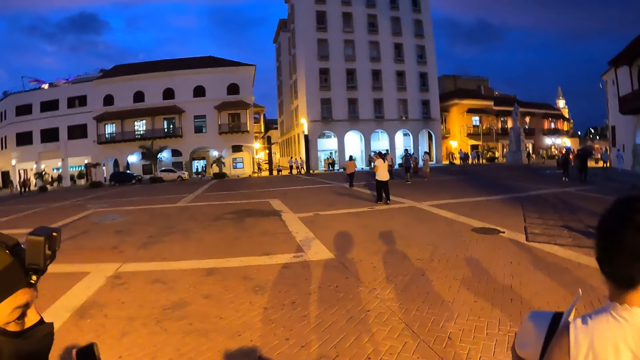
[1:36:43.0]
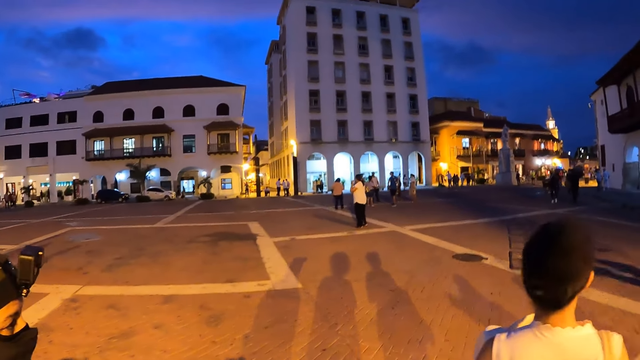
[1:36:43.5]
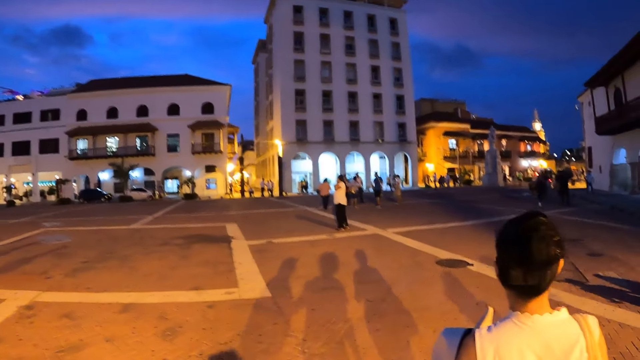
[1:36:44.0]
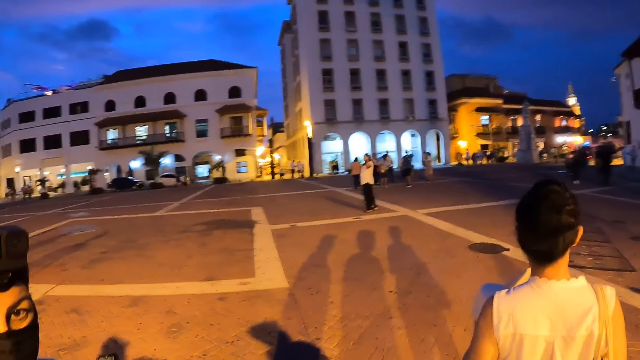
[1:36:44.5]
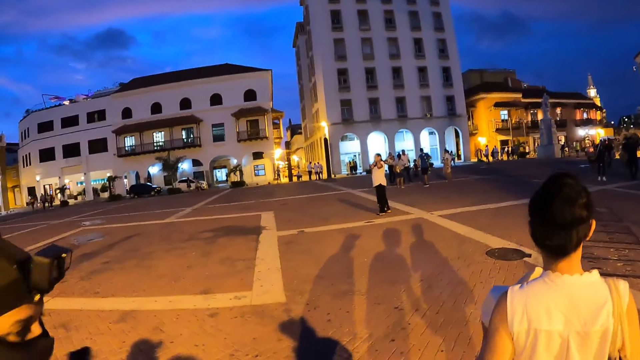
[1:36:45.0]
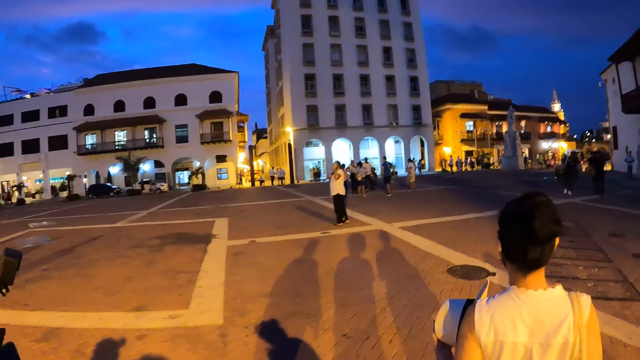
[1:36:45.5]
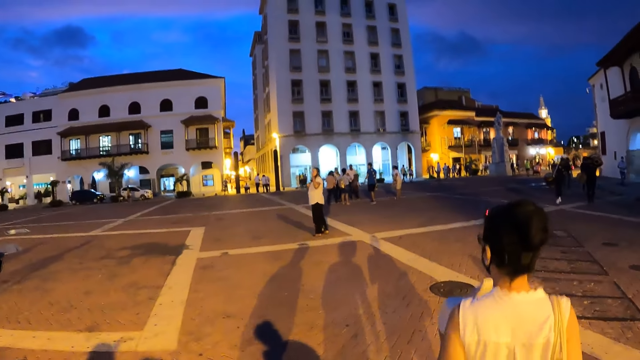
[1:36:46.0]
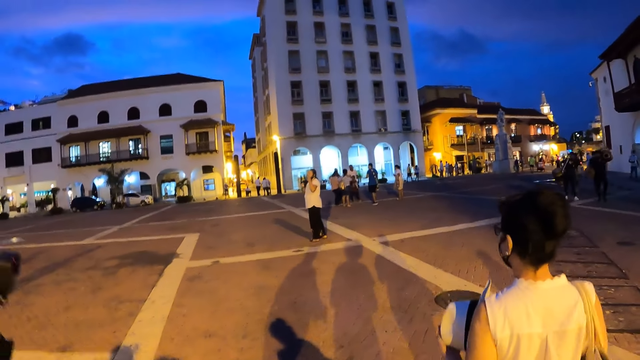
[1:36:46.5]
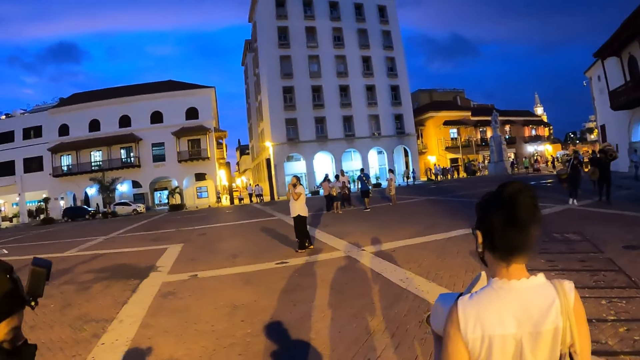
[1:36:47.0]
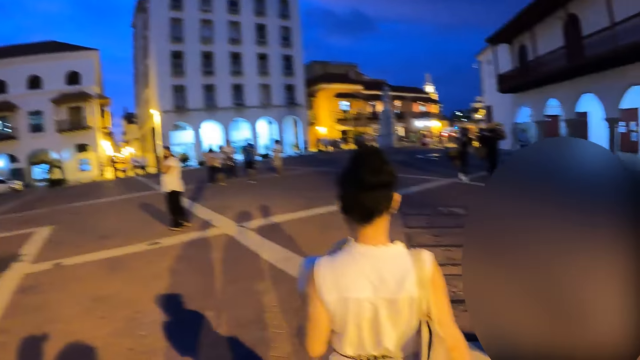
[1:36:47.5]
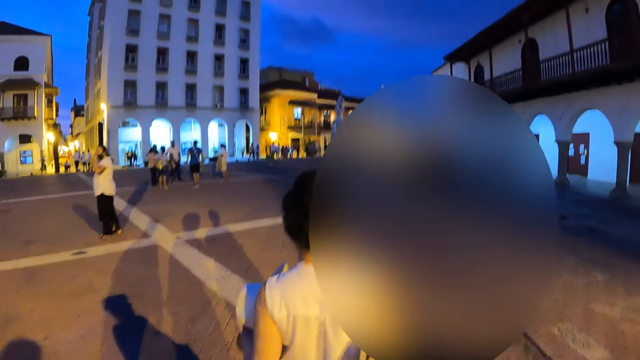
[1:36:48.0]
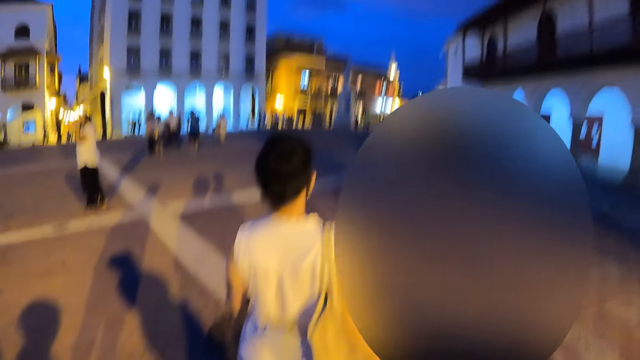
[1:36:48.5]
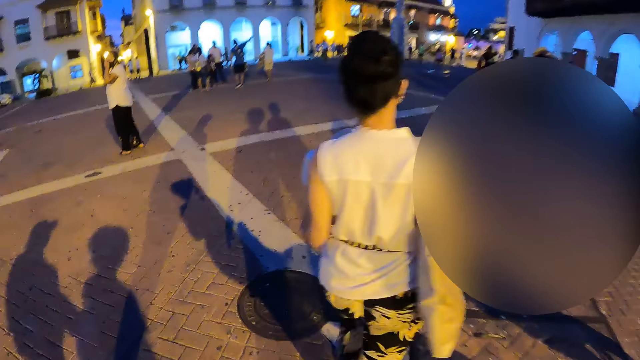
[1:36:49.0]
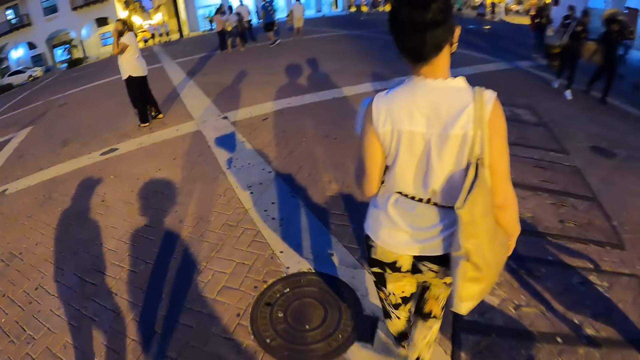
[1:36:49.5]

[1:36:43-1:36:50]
The camera wearer interacts with the woman.

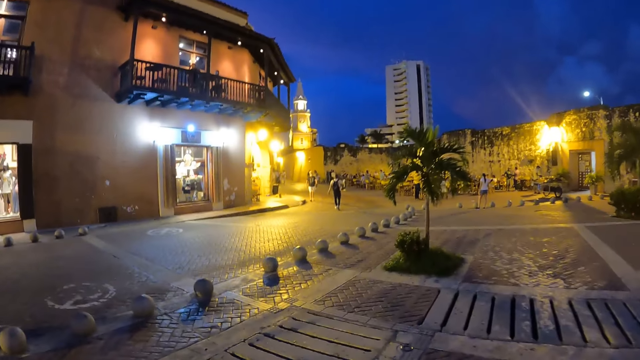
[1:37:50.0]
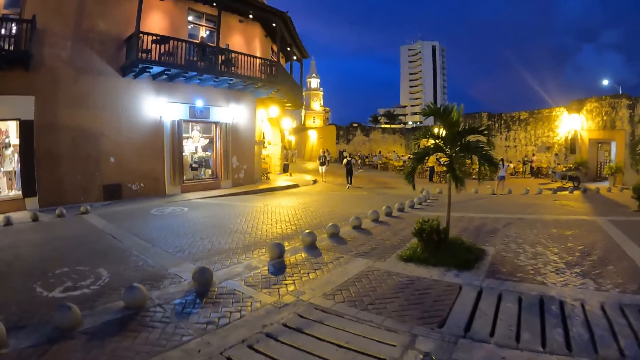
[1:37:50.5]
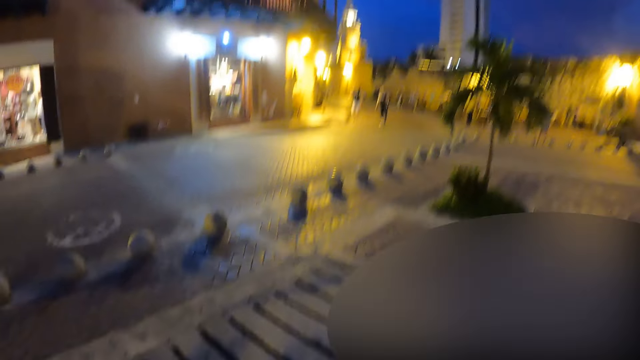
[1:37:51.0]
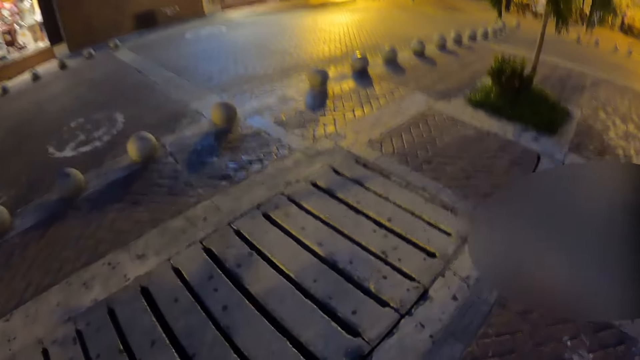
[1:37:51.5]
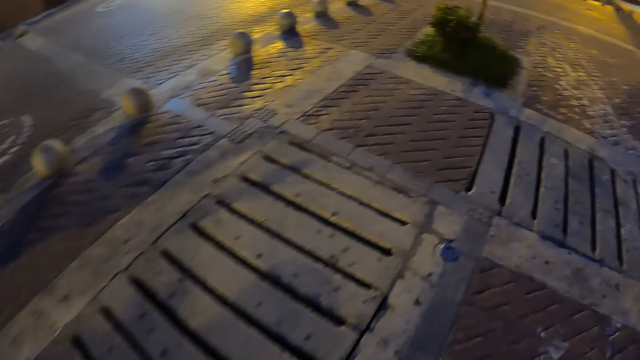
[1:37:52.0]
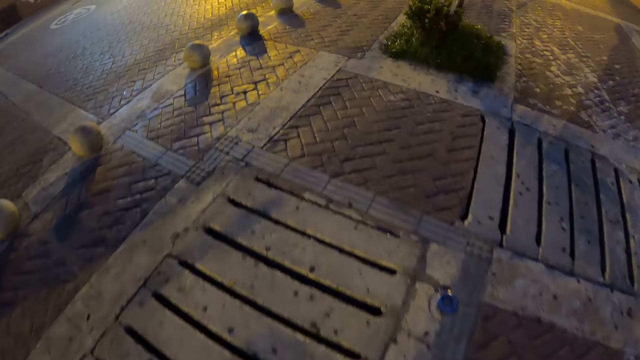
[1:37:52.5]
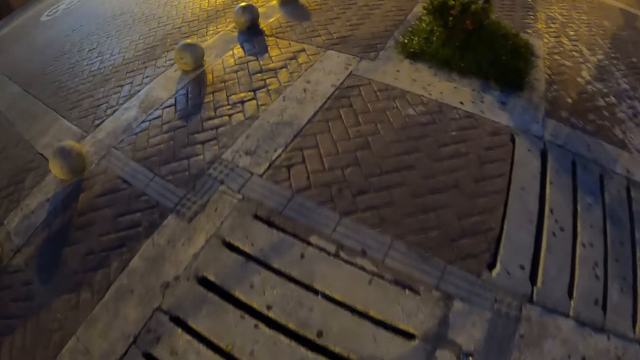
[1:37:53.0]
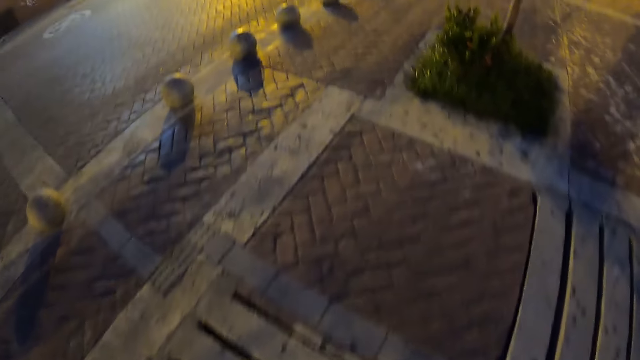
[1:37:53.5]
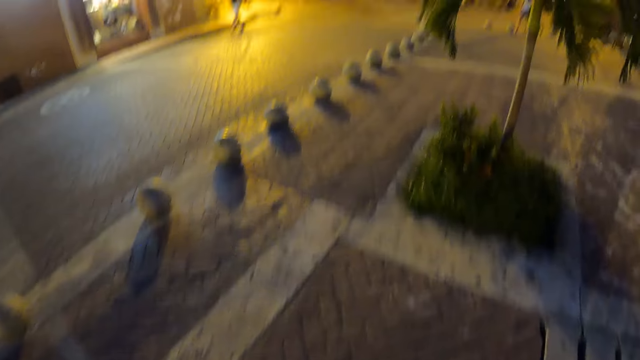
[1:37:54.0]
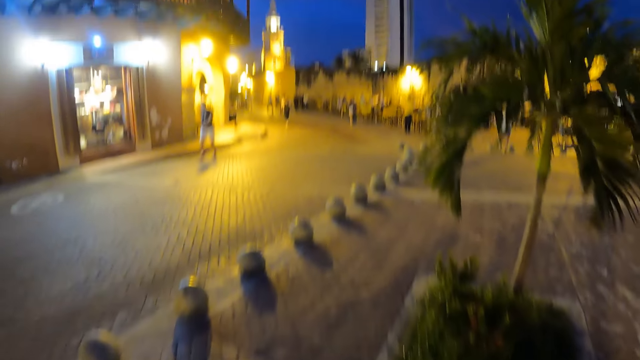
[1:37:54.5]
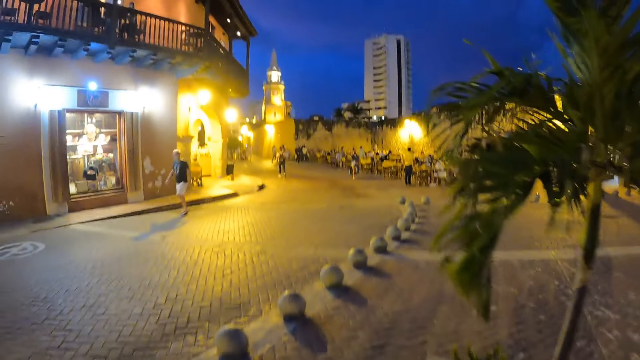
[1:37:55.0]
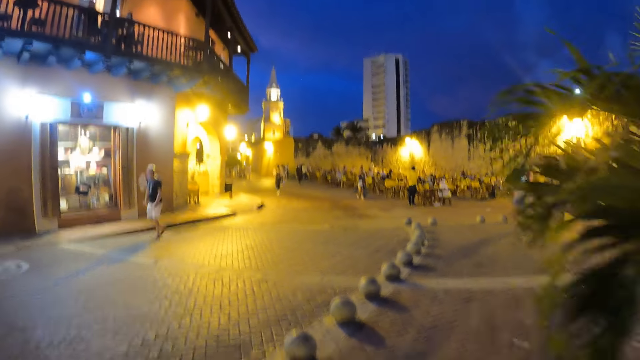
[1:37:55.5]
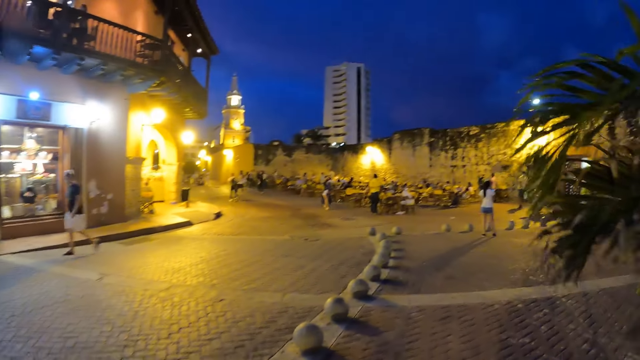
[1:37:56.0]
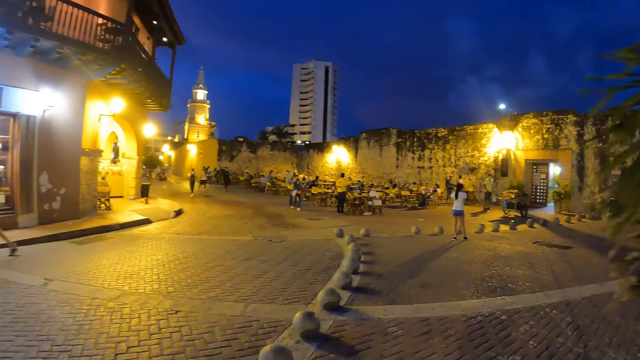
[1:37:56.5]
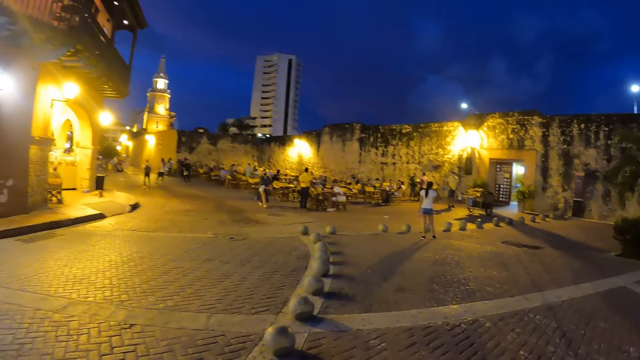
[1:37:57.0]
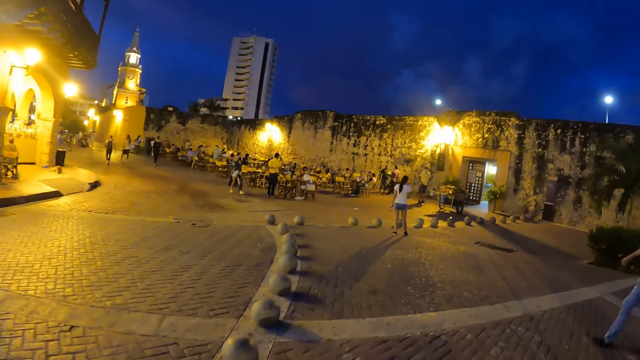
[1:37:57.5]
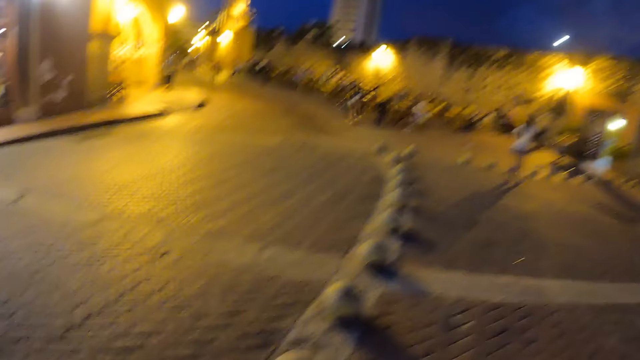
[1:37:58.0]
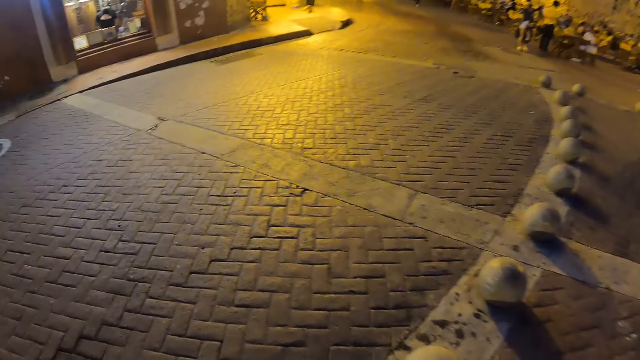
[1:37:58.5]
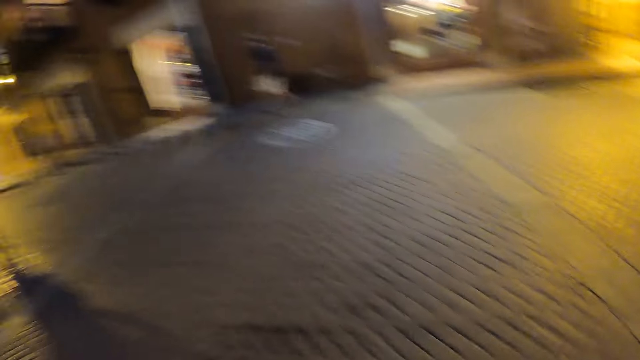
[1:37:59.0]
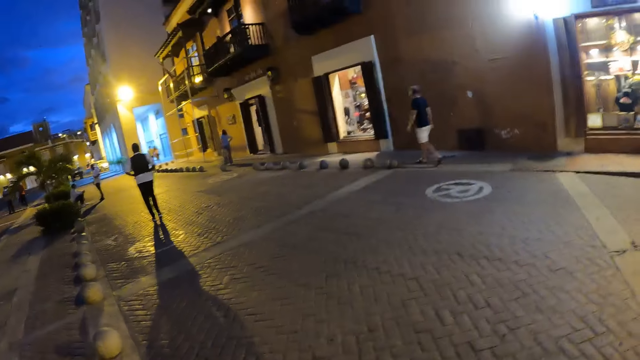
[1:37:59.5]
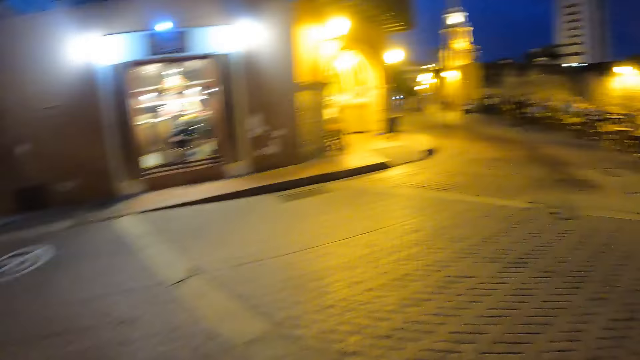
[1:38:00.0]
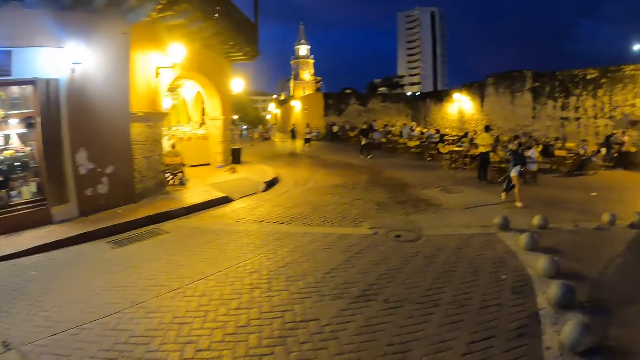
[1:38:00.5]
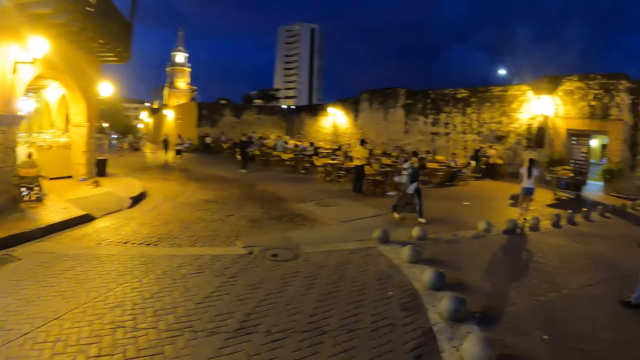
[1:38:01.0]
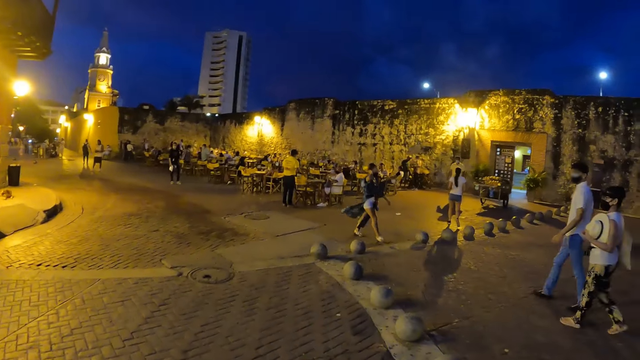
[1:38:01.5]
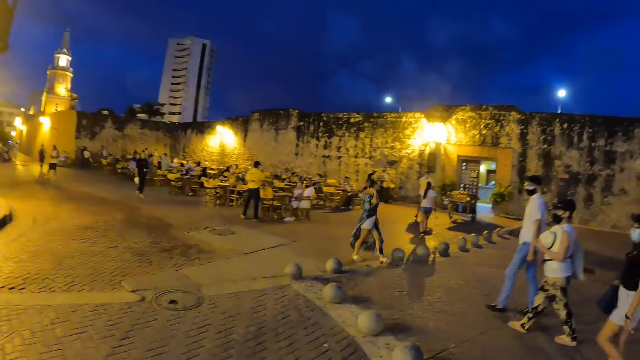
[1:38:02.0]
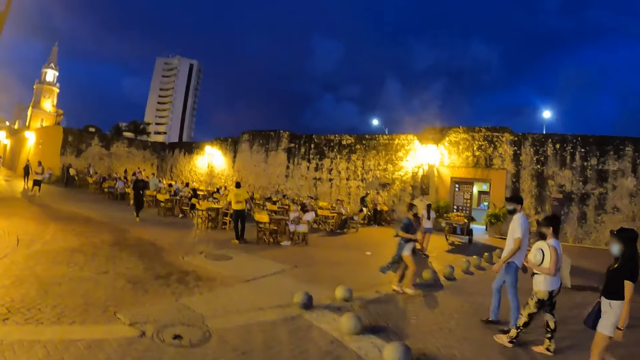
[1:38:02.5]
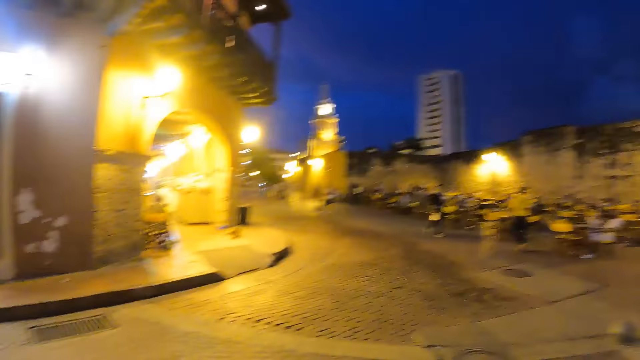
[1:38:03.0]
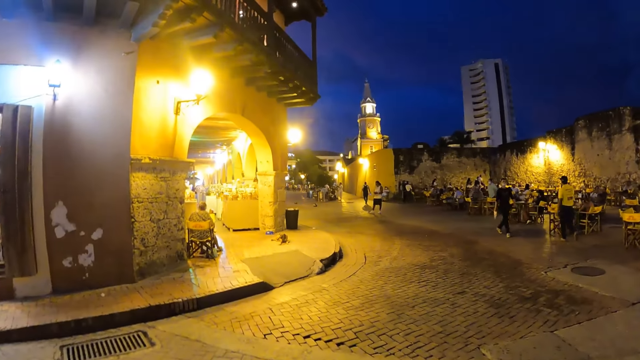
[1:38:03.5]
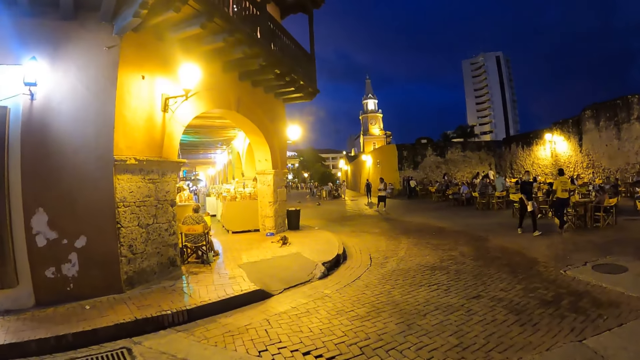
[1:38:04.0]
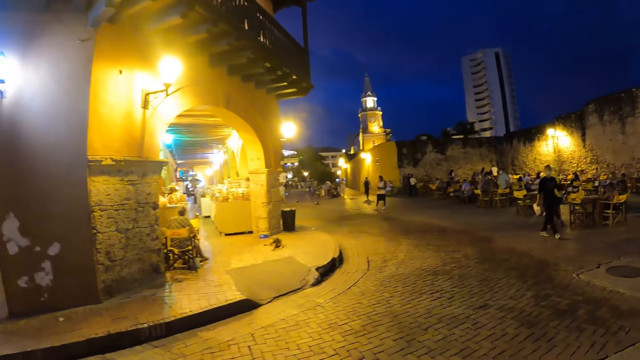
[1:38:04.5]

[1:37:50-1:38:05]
The camera wearer looks down. He walks forward on the street. He looks back on his left hand side. He walks forward on the street.
